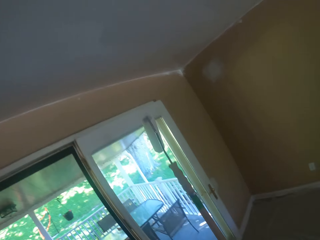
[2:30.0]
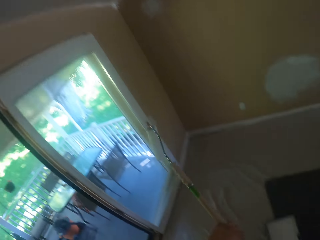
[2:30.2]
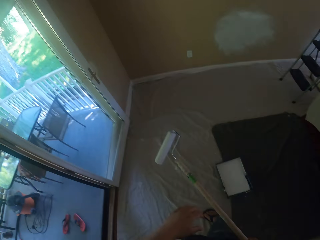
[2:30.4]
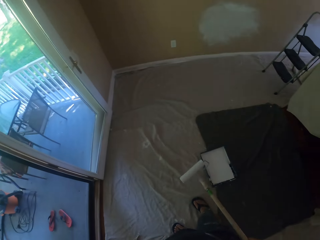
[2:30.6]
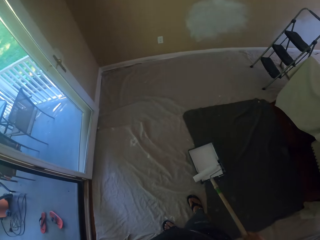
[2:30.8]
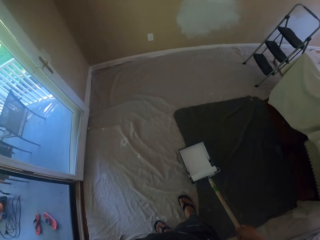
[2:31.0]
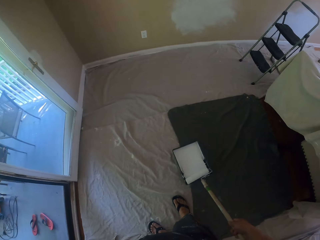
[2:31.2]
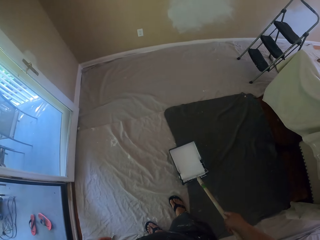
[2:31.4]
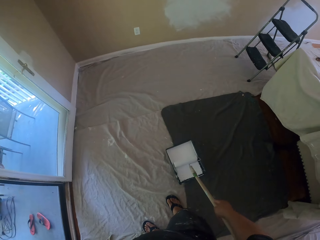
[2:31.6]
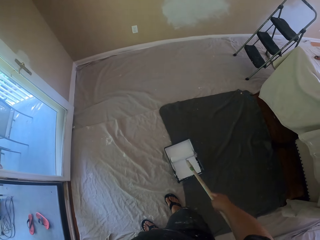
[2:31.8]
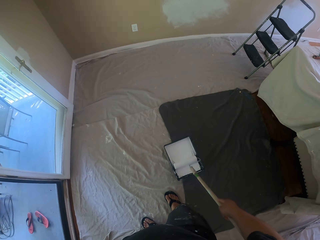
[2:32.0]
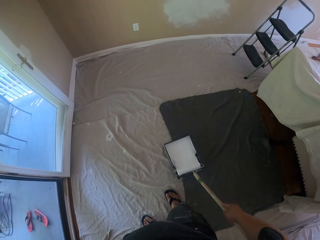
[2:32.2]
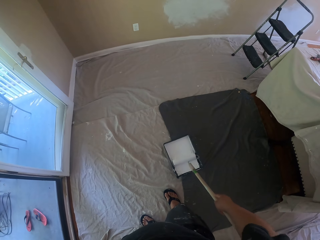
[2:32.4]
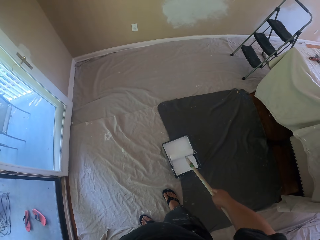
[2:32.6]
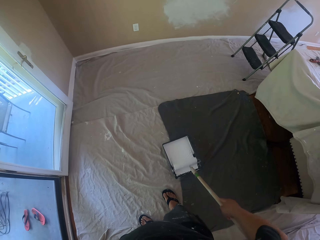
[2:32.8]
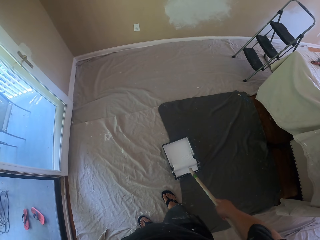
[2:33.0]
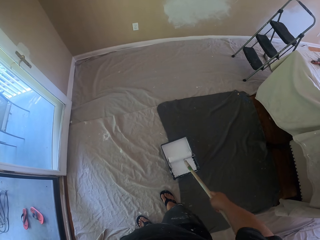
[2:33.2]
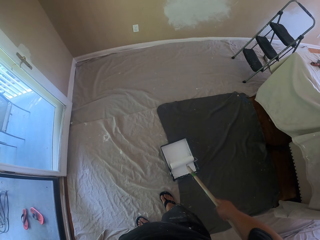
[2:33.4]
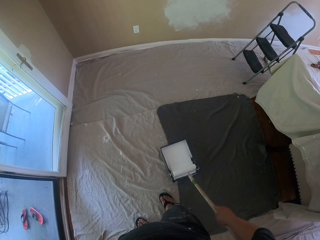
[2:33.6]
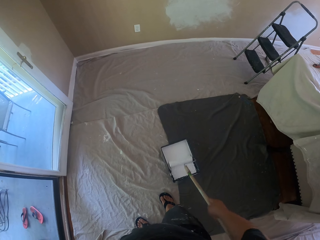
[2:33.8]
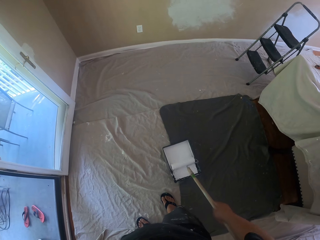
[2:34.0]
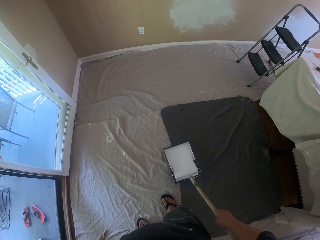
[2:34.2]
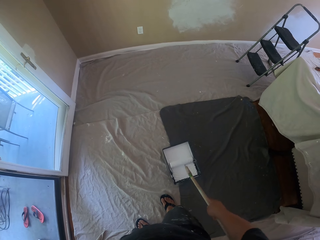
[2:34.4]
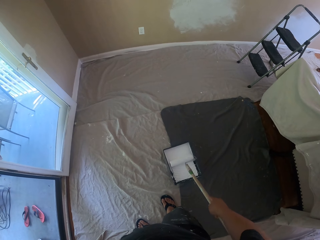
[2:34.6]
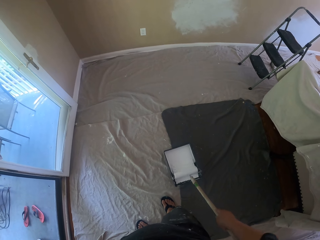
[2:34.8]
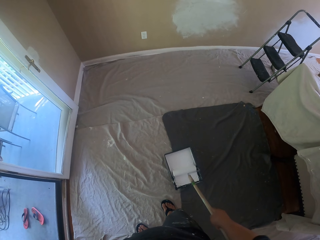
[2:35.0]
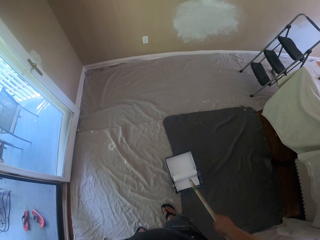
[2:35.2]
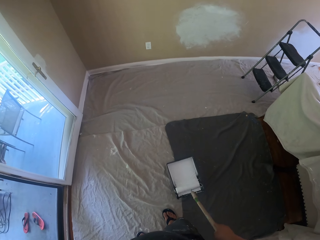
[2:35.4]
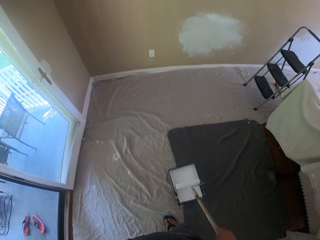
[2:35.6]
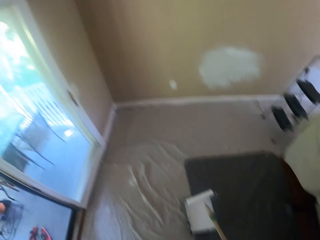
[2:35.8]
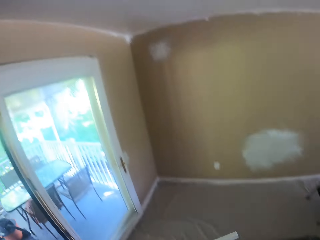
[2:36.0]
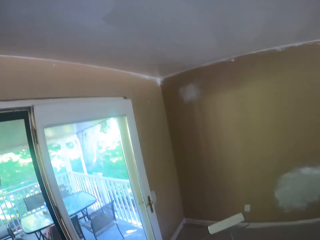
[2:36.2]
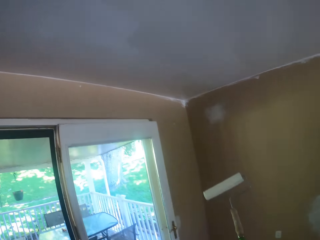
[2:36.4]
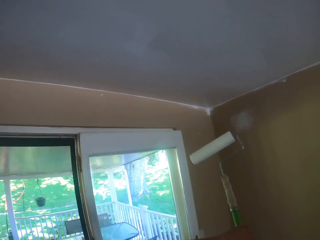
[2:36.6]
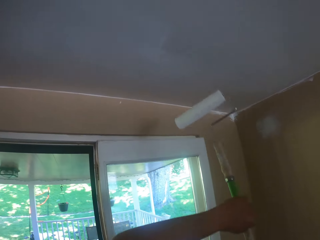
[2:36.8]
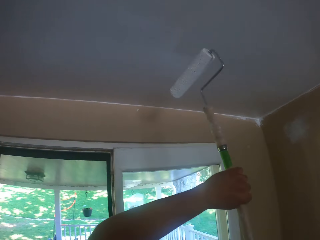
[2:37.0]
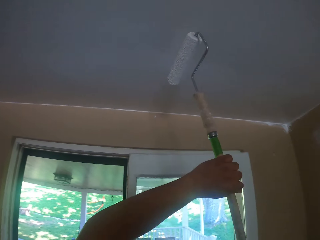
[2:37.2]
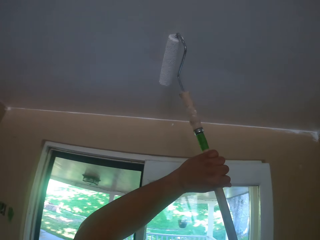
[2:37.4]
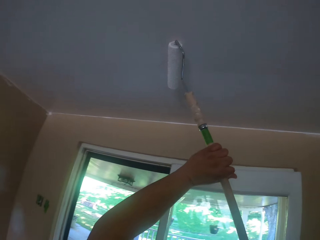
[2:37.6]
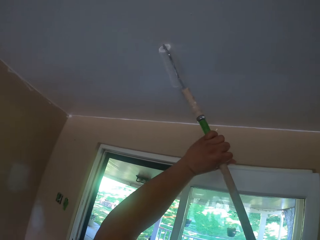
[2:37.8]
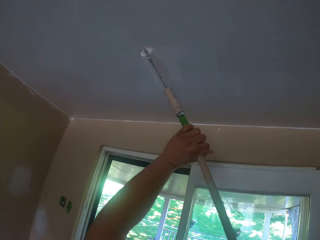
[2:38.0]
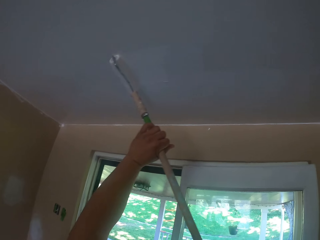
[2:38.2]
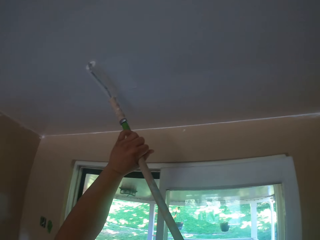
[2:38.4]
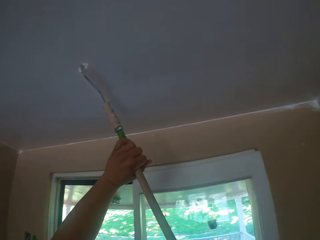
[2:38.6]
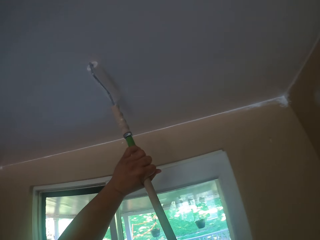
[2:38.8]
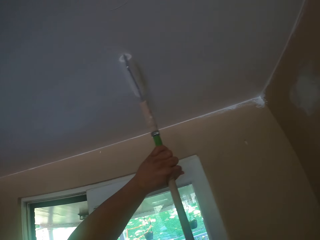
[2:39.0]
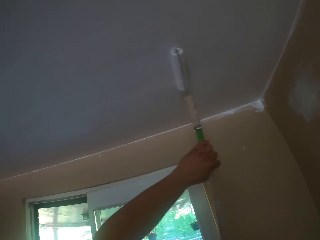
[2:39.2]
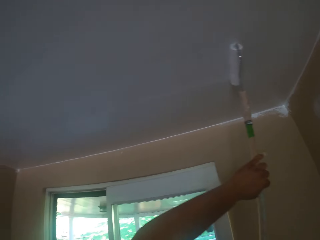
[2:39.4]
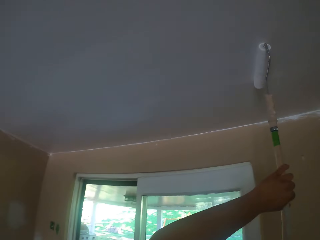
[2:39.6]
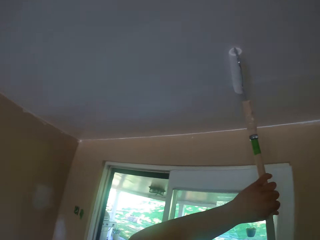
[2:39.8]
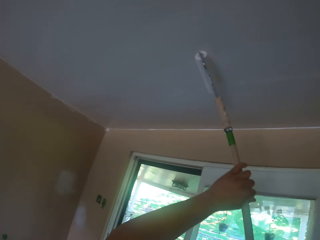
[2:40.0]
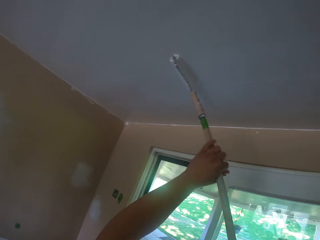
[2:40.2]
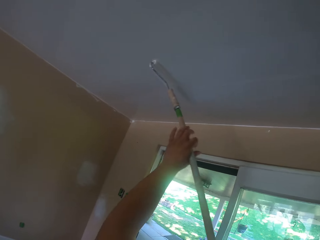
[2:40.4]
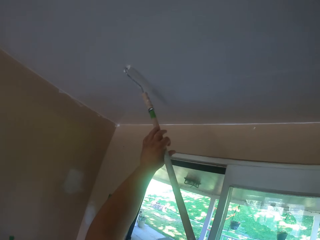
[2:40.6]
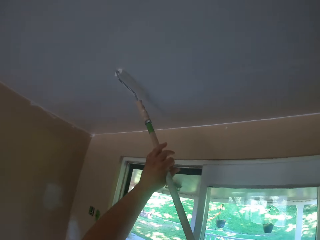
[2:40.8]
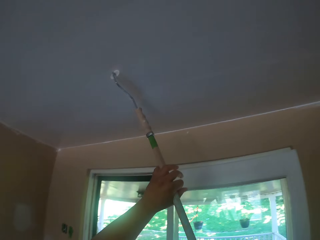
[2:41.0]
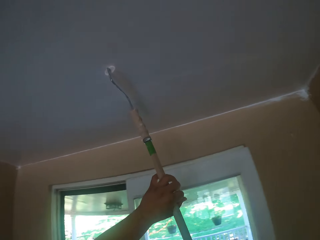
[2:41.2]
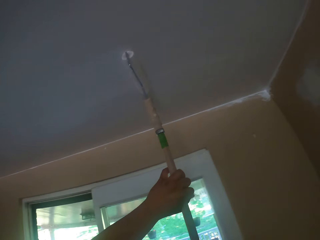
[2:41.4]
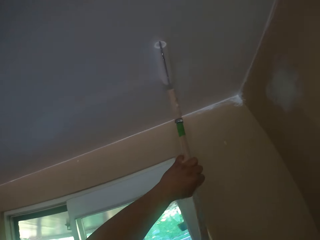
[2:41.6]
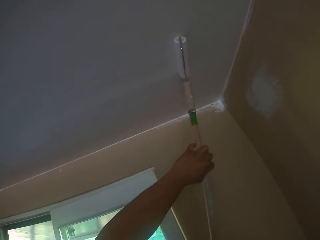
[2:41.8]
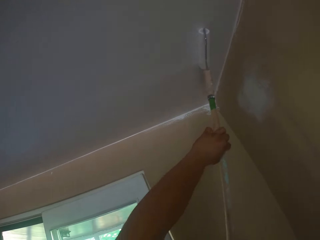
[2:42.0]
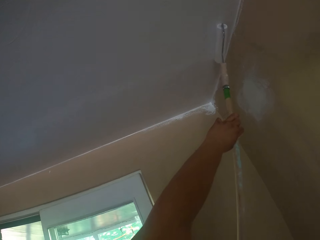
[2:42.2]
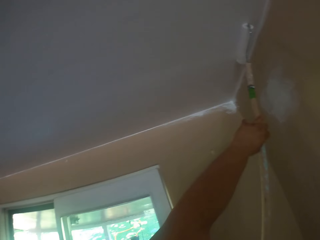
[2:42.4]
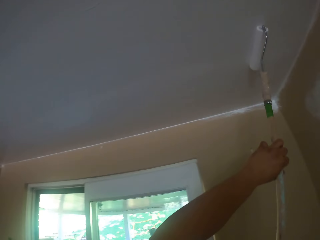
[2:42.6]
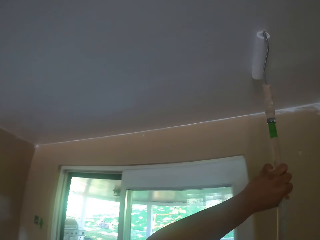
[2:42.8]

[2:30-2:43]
The camera wearer rolls the long paint roller in the paint tray. They paint the ceiling of the apartment with the long paint roller.

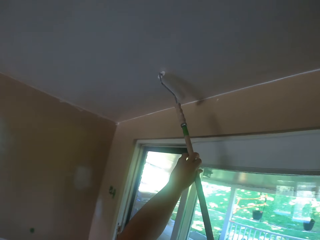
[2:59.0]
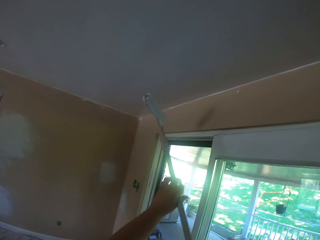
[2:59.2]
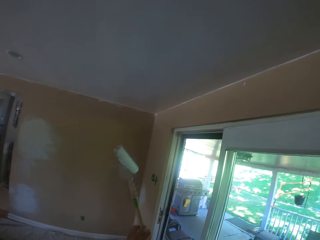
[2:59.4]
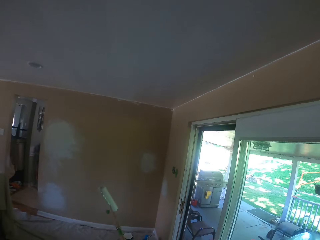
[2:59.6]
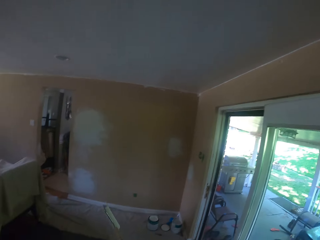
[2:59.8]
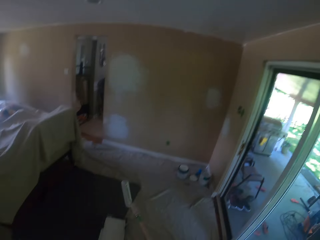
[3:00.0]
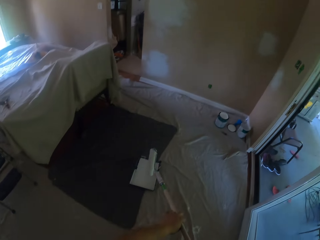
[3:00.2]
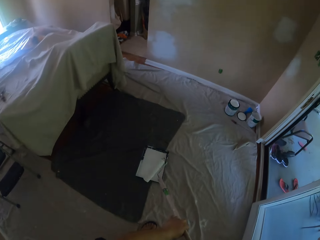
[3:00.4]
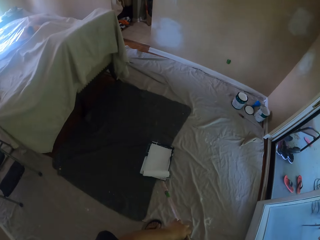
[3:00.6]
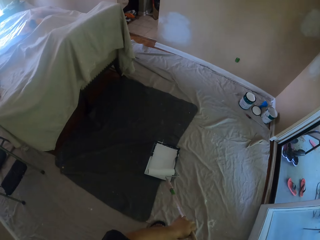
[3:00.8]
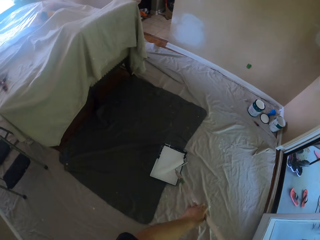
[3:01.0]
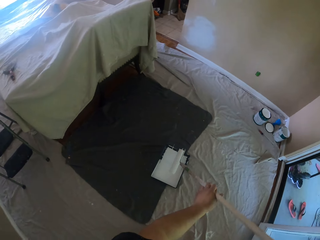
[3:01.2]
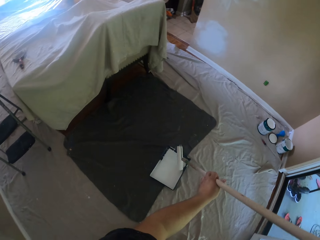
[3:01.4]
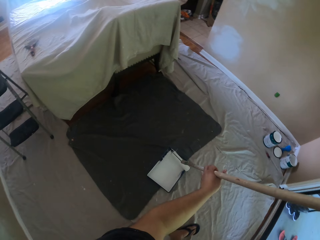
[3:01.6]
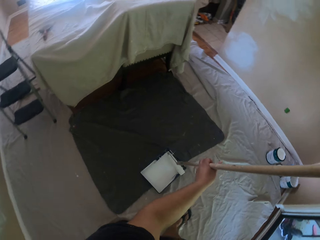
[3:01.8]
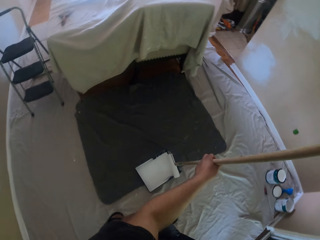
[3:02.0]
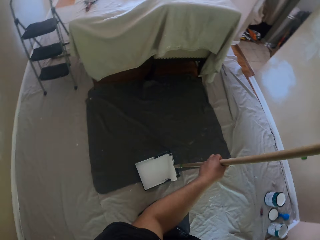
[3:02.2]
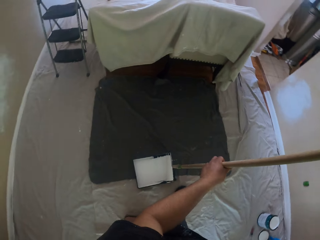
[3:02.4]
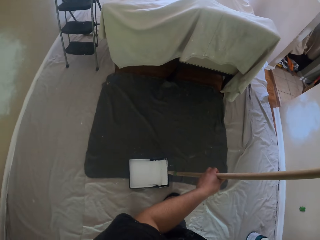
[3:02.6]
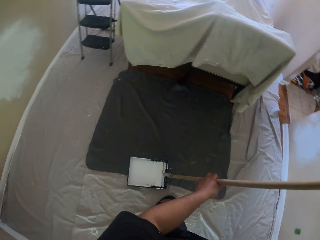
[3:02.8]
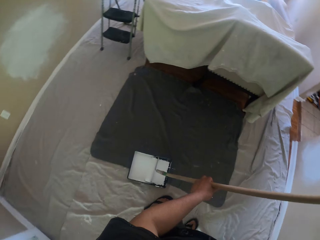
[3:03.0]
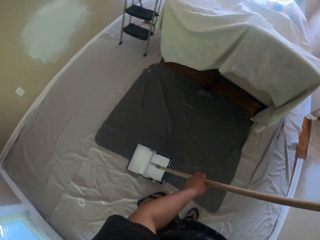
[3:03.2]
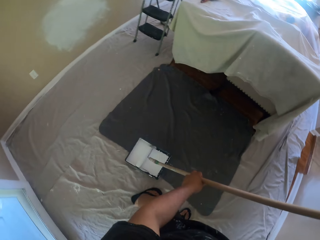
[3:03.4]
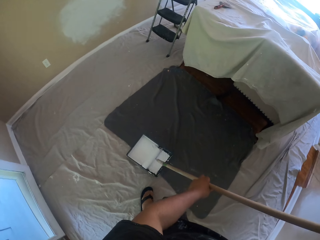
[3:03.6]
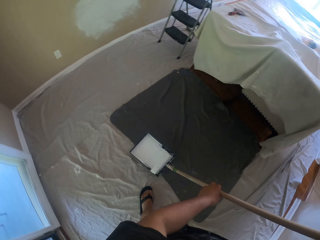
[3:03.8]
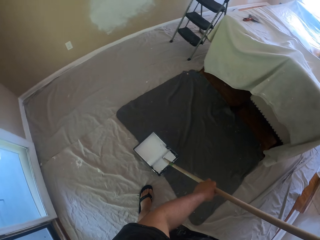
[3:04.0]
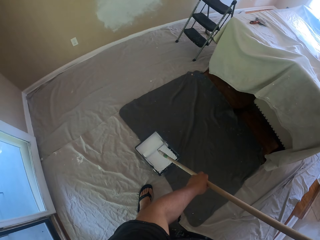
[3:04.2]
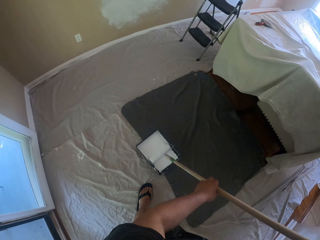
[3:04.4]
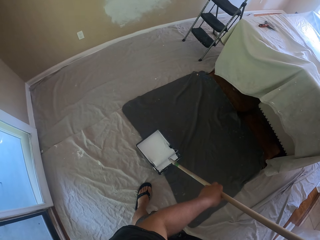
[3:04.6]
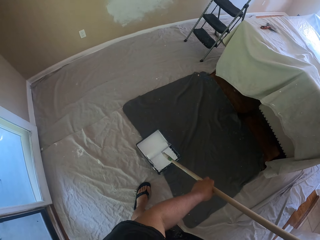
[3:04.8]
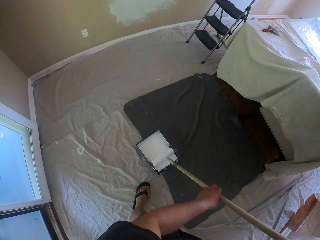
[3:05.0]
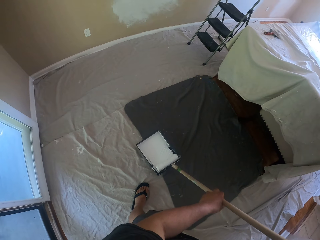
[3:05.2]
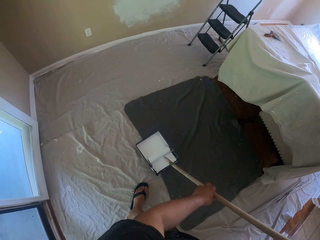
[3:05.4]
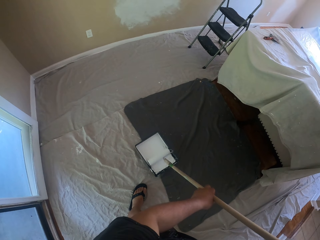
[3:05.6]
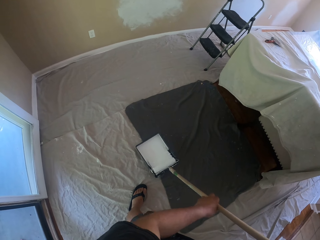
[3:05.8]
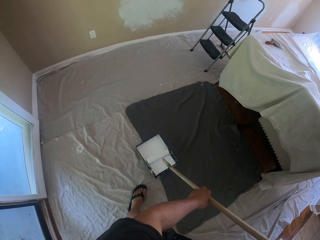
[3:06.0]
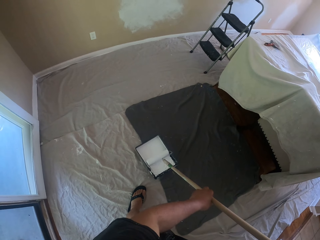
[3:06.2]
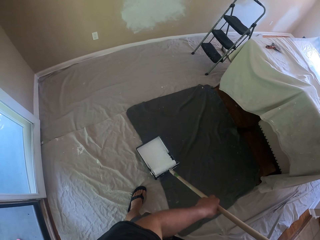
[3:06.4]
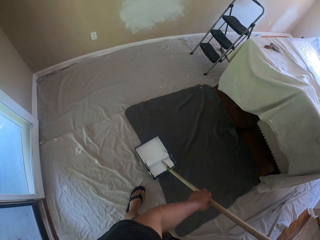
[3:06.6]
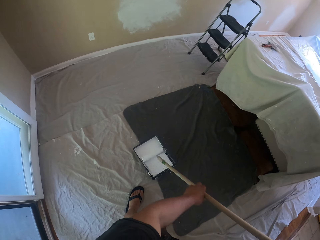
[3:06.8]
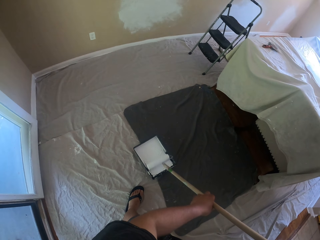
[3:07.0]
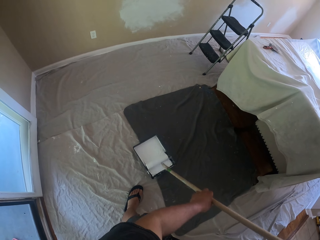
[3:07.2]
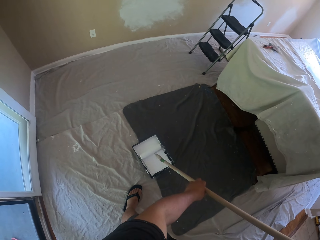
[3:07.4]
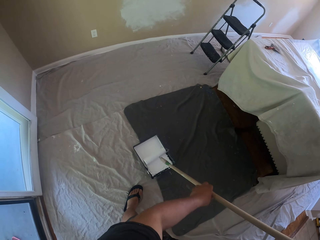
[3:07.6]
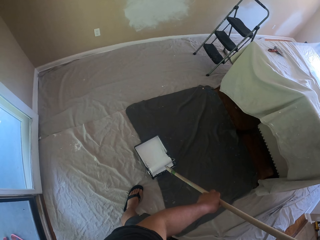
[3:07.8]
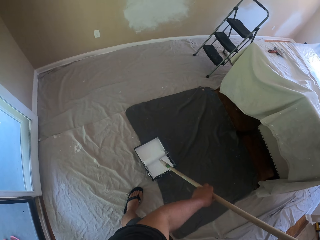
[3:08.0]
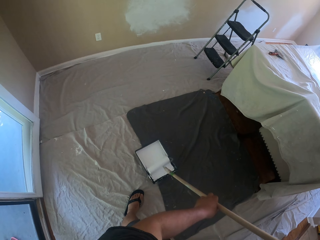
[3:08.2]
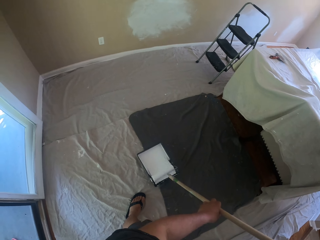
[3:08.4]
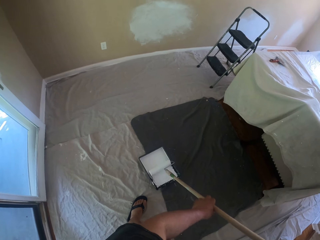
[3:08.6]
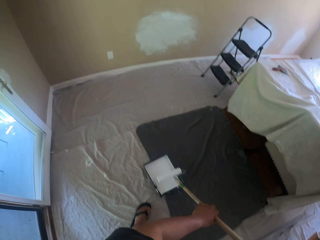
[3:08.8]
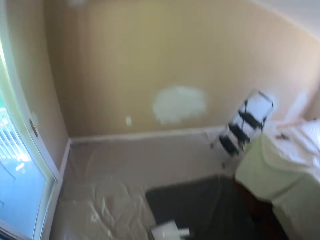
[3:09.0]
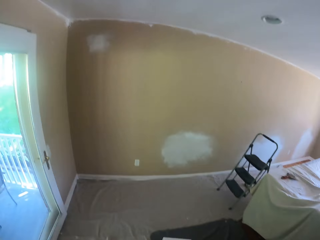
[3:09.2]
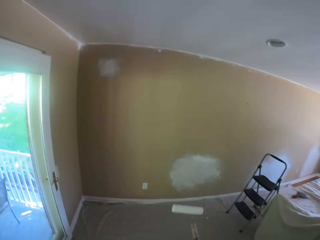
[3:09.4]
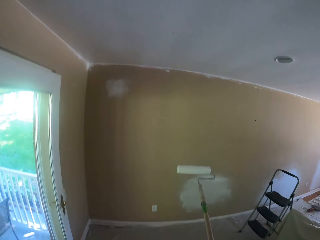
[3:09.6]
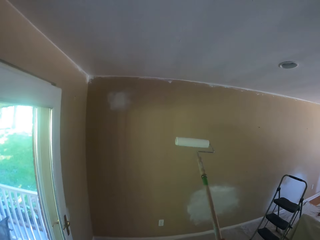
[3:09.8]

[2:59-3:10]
The camera wearer adjusts position around the tray with paint. They roll the long paint roller in the paint tray.
